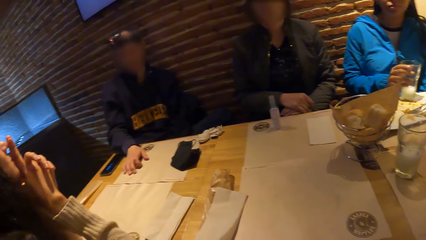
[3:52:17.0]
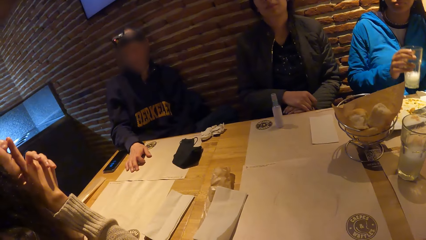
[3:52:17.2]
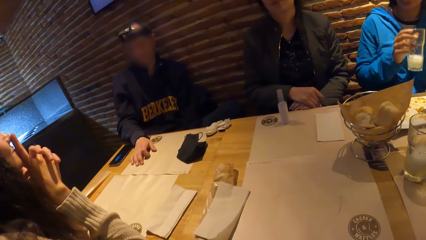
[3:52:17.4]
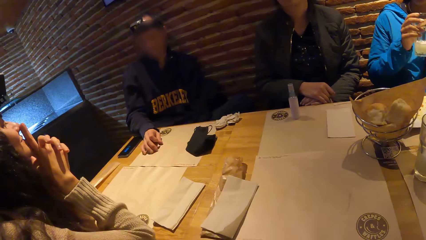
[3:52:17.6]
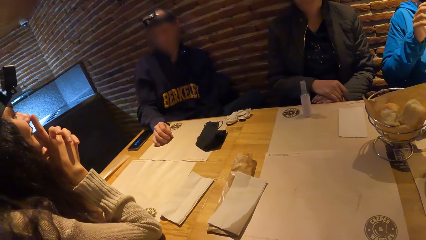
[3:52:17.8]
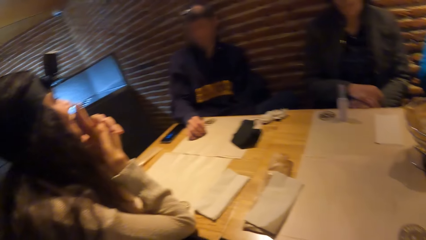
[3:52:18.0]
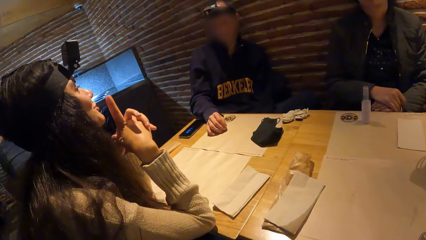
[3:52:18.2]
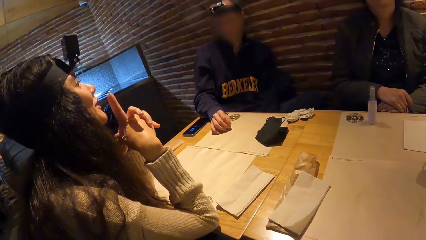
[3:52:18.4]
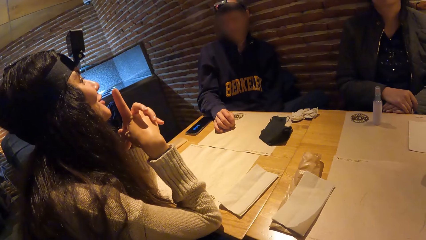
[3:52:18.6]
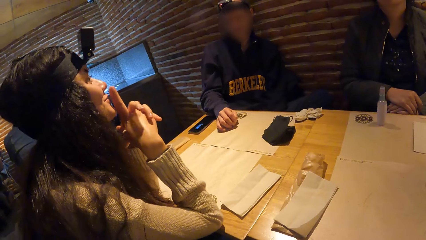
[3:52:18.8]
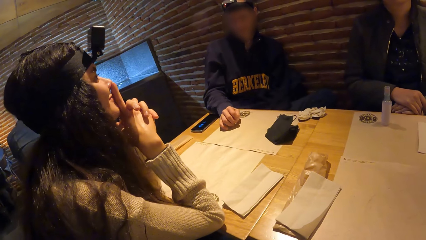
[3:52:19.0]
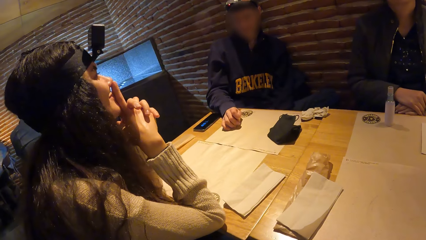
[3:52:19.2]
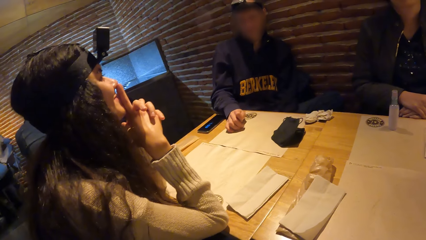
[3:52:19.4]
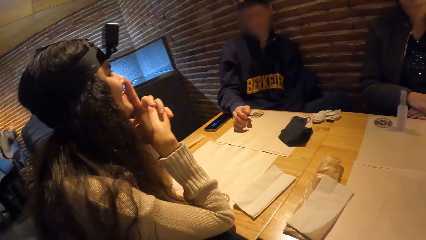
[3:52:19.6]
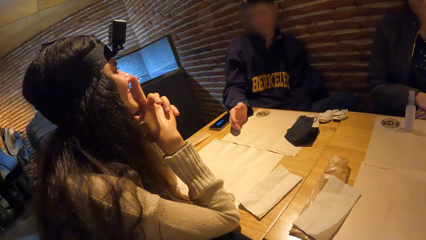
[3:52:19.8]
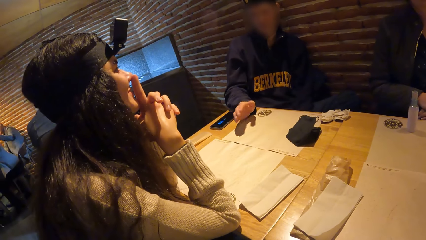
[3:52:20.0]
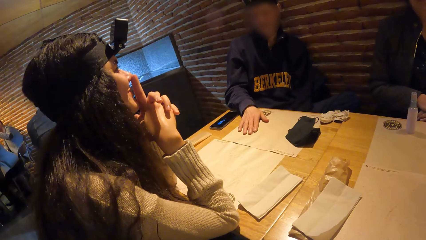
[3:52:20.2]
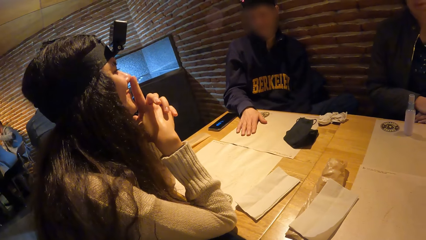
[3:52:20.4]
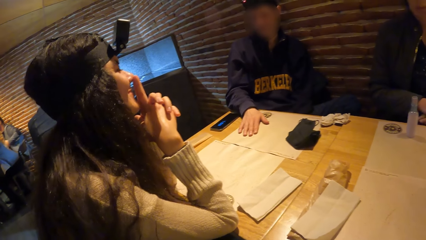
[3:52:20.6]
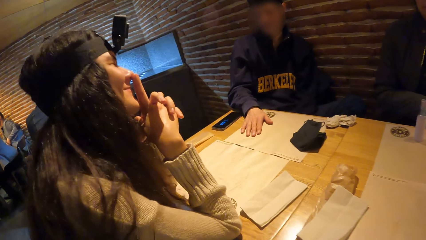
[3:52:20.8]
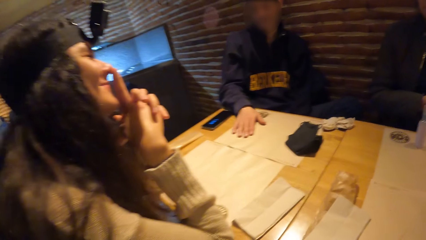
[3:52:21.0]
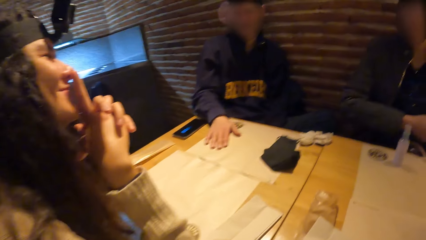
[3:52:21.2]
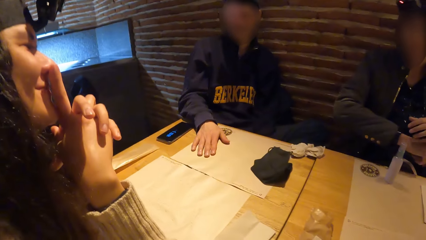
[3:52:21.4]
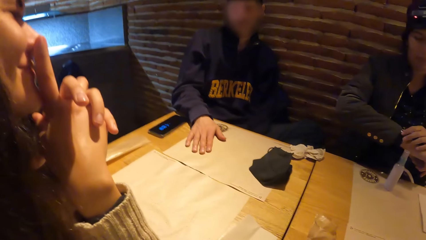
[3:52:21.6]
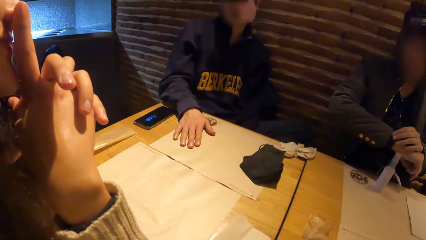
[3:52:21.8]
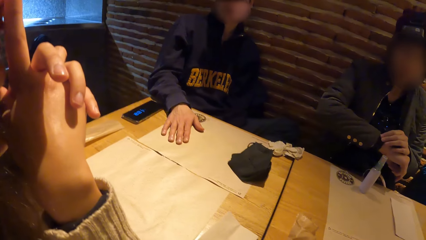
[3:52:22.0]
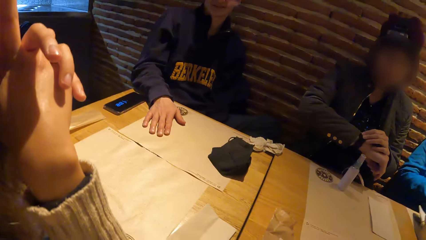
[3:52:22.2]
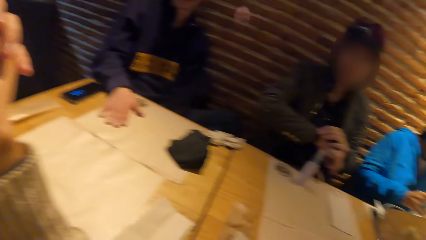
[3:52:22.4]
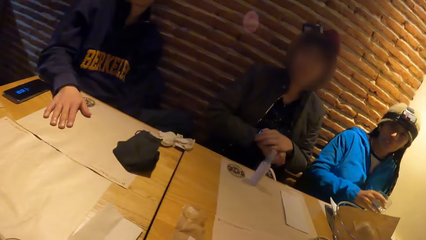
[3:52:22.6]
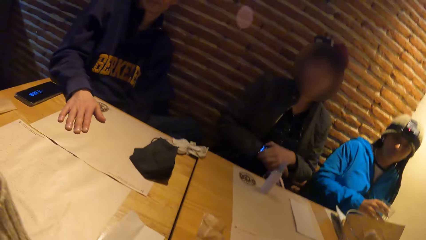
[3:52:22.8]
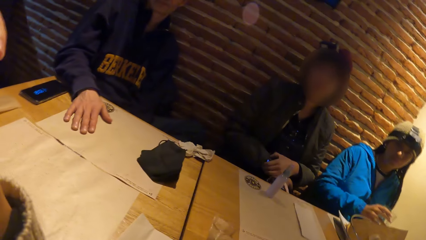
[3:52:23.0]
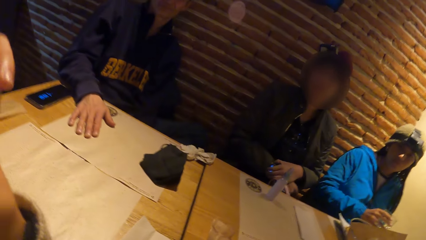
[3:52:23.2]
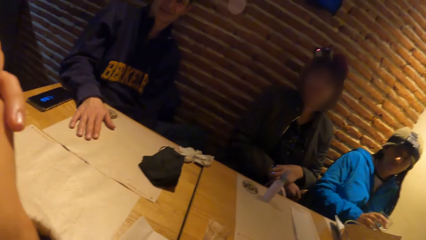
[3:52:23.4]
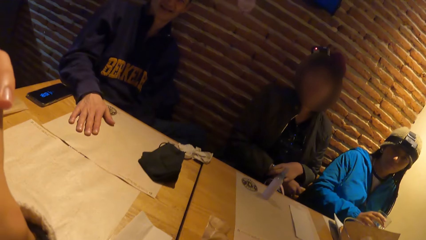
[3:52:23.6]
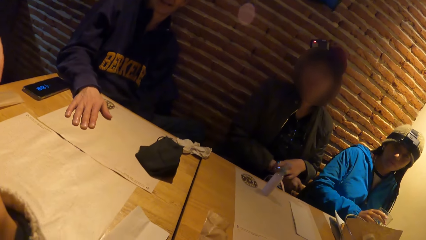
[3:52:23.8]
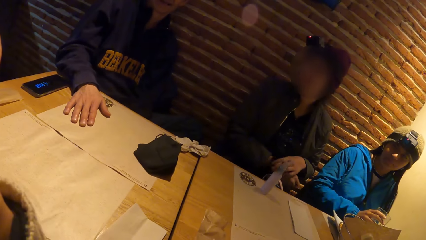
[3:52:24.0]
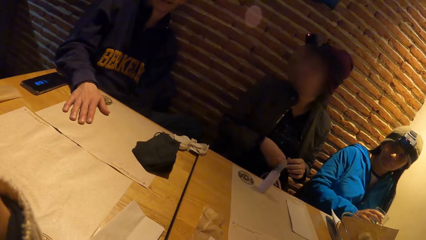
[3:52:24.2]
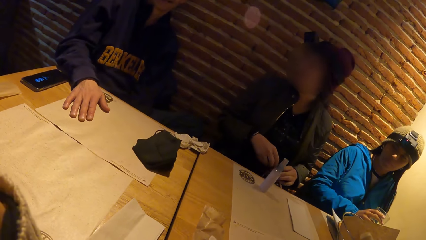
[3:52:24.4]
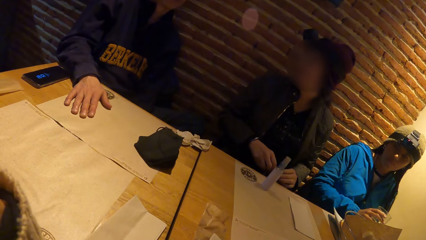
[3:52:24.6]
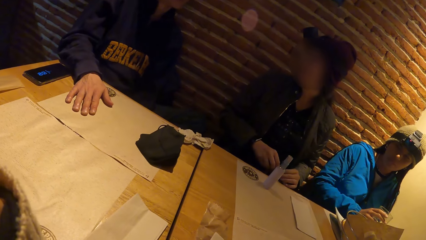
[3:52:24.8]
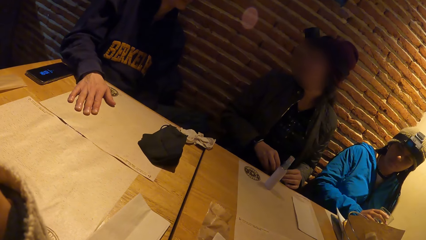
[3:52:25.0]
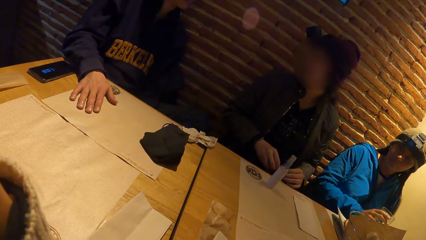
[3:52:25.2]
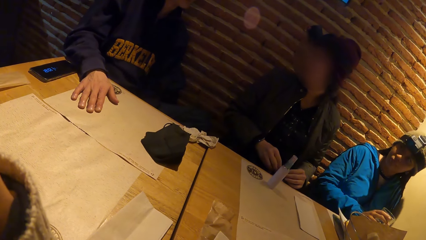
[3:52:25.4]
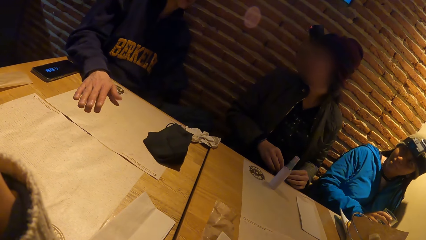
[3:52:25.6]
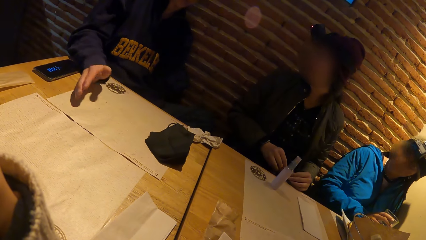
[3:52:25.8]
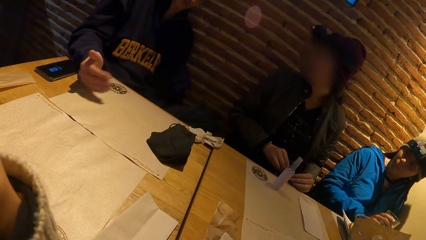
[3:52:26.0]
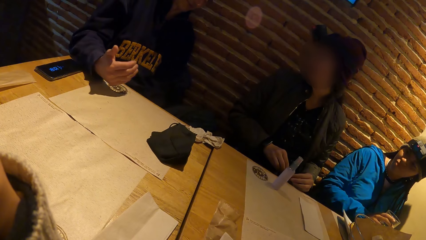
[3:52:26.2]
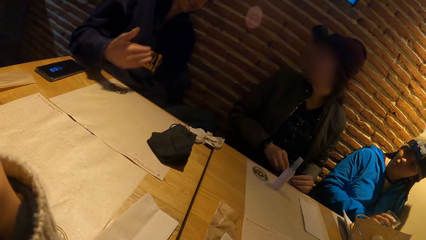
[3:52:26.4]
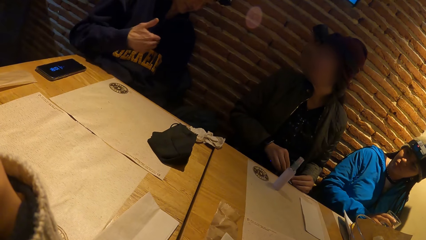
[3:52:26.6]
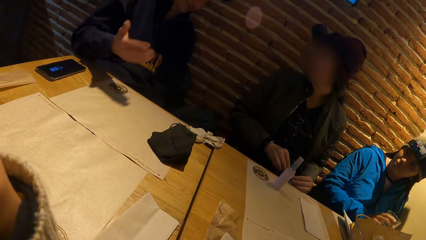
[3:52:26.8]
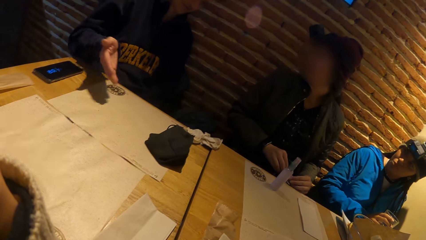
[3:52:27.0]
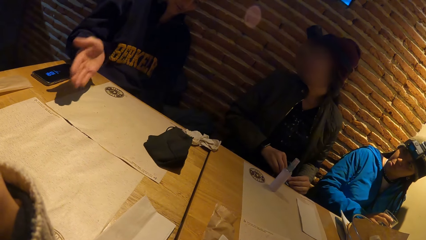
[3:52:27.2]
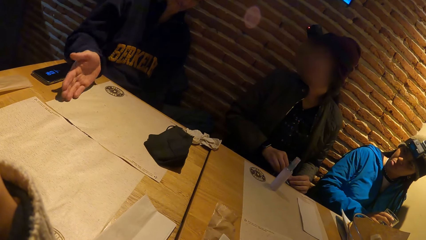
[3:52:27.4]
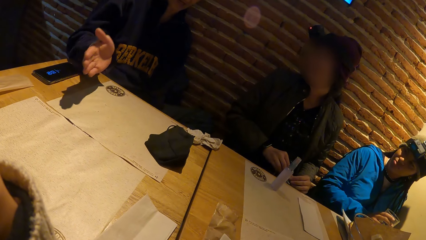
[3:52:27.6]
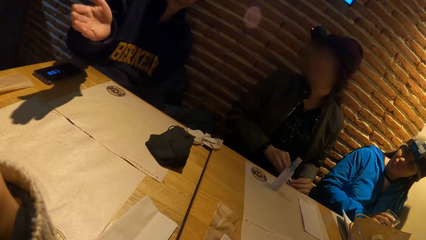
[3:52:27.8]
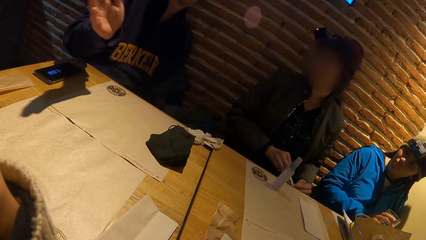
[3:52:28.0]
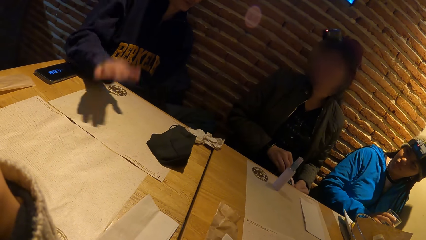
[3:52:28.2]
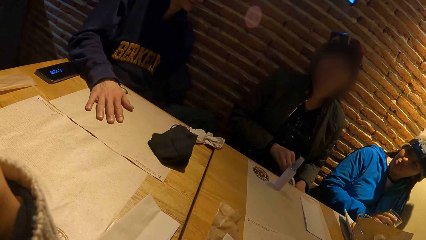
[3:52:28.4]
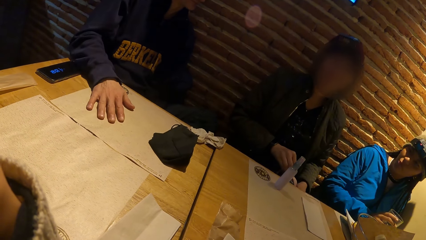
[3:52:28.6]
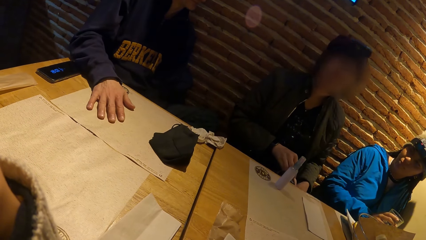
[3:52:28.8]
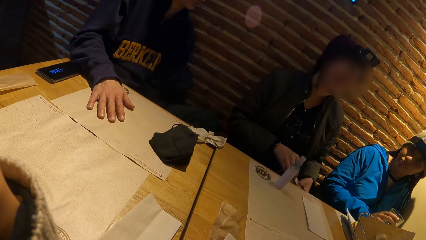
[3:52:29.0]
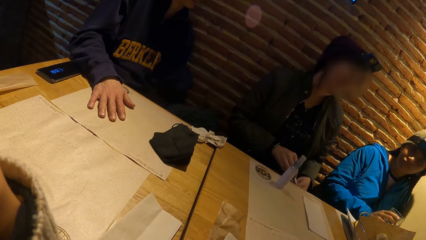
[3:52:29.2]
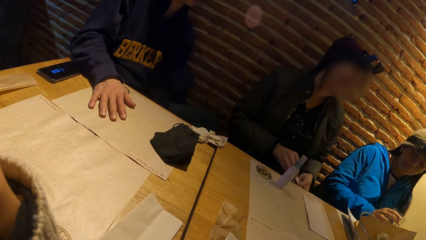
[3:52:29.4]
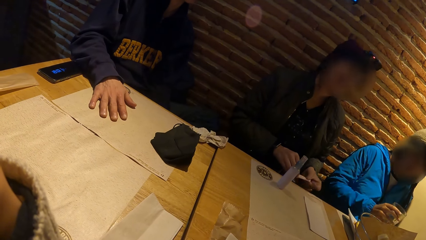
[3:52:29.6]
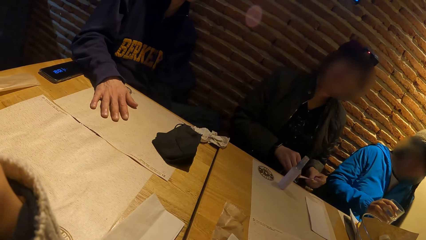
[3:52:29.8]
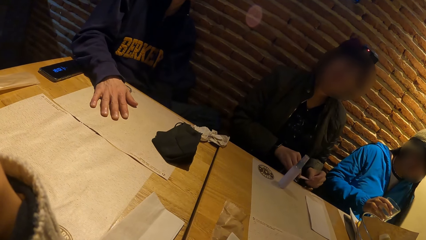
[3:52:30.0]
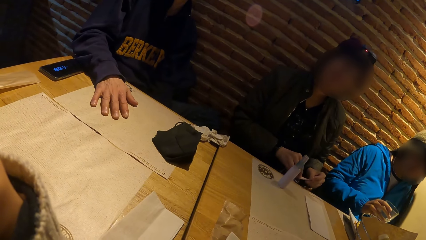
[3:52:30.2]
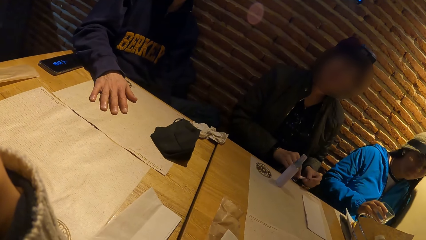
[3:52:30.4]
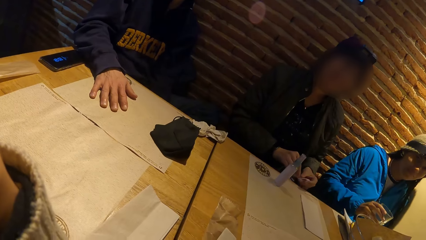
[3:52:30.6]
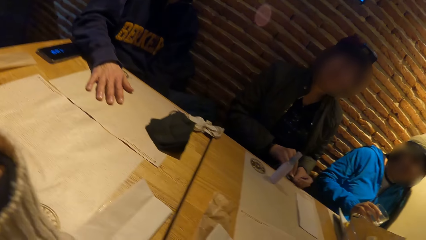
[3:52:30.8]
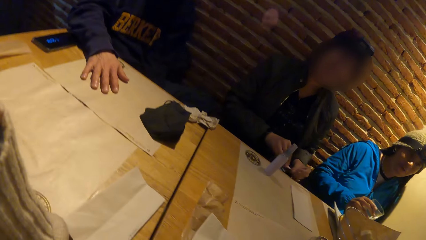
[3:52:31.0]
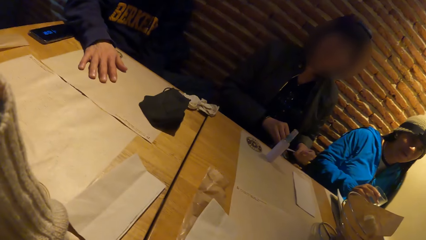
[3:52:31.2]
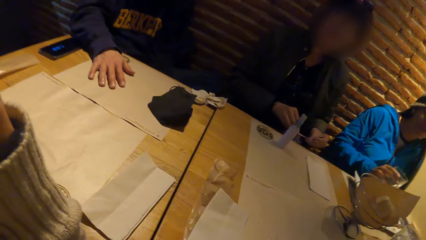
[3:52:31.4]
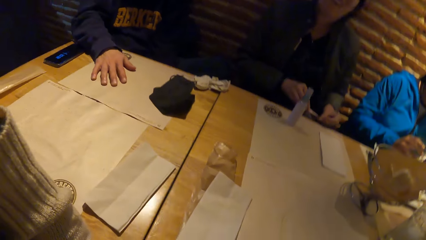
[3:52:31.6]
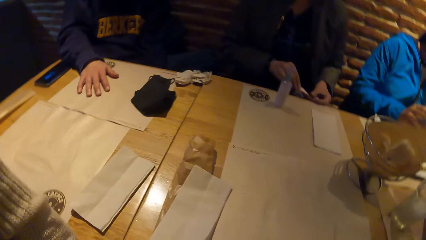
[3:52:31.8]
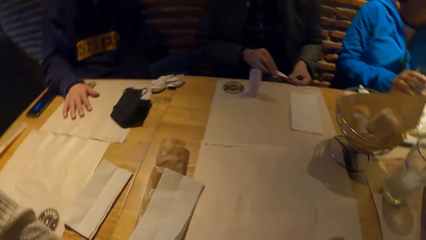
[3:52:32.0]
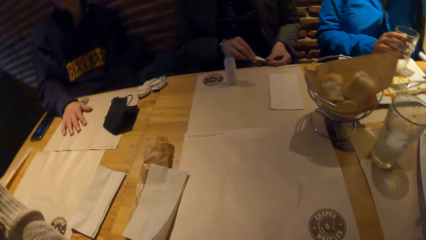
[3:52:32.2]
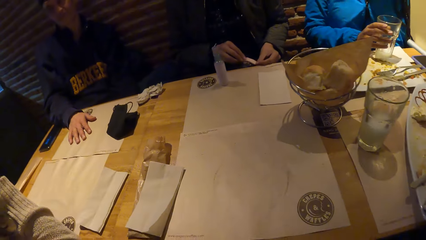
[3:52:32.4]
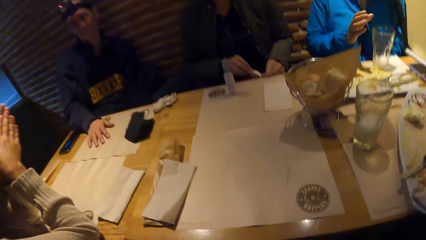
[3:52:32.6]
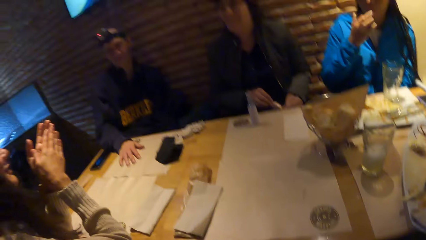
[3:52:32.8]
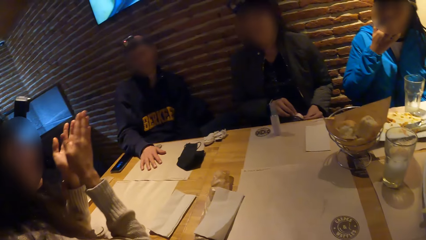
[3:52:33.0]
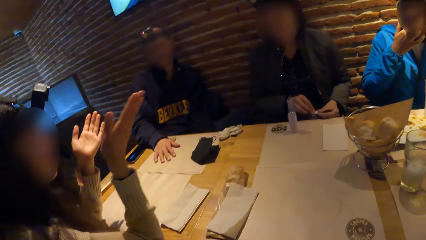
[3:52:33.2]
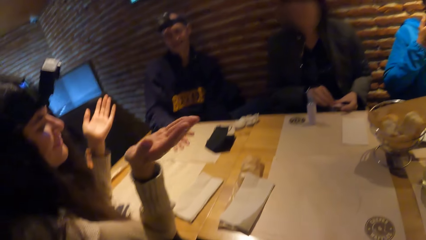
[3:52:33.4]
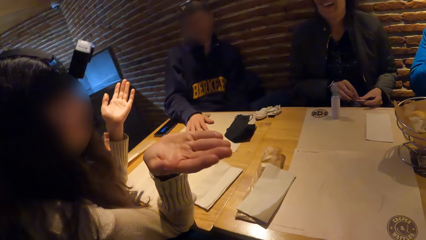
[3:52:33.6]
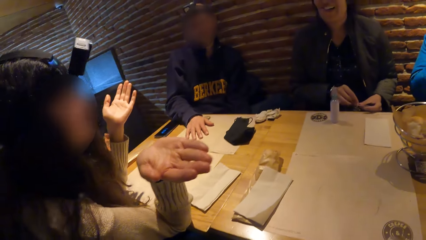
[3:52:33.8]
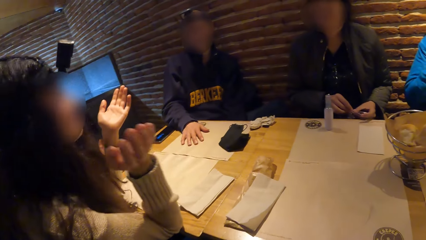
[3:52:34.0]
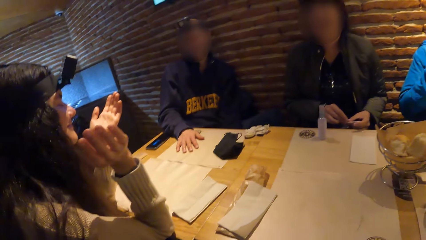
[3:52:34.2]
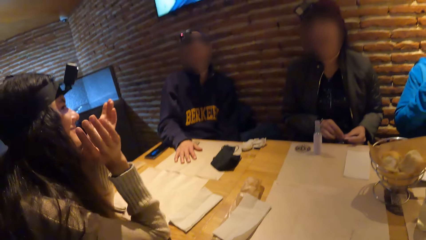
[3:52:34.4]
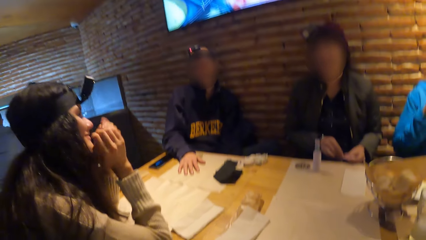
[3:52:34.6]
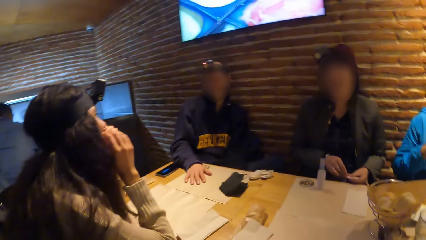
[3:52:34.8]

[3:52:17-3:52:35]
A woman lifts the glass cup from the plate on the tablemat on the table with her left hand. She drinks from the glass cup in her right hand. Another woman looks around. She adjusts a wristwatch on her right arm with her left hand. The first woman holds the glass cup in her right hand on the plate on the tablemat on the table. The other woman fiddles with the purse on her lap with both hands. A man moves the hand. The first woman moves the glass cup in her right hand on the plate on the tablemat on the table. The camera wearer looks around. The first woman touches her face with her right hand.
